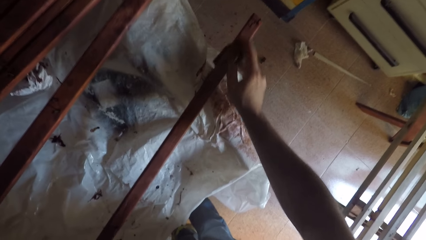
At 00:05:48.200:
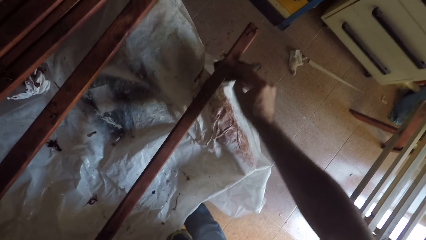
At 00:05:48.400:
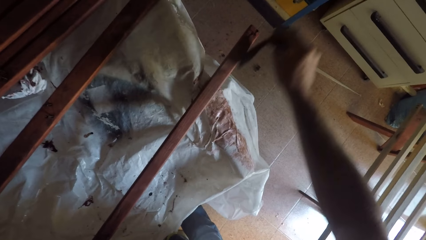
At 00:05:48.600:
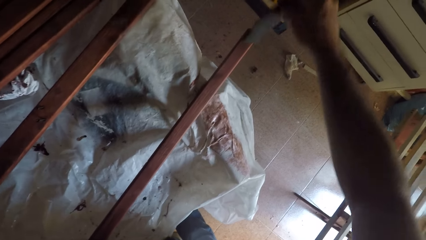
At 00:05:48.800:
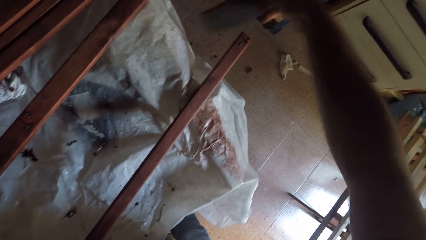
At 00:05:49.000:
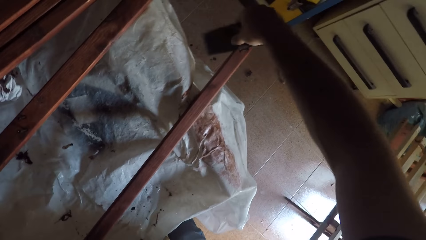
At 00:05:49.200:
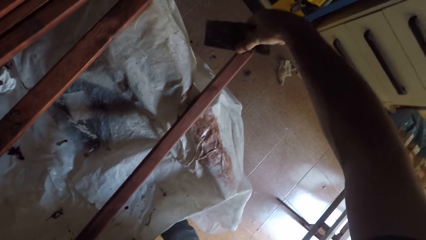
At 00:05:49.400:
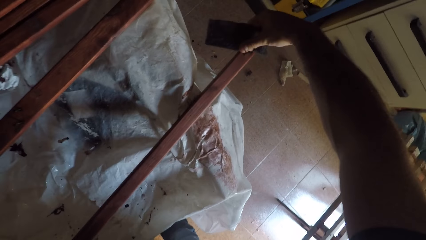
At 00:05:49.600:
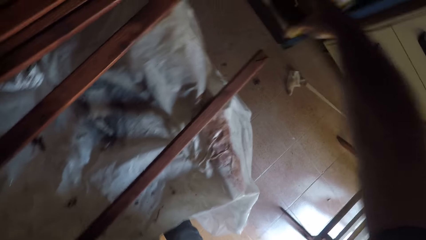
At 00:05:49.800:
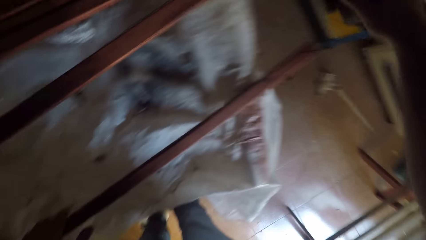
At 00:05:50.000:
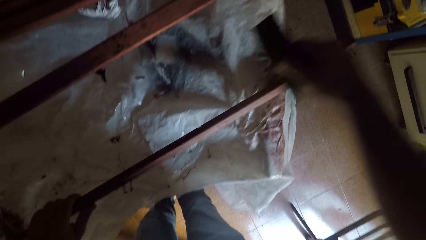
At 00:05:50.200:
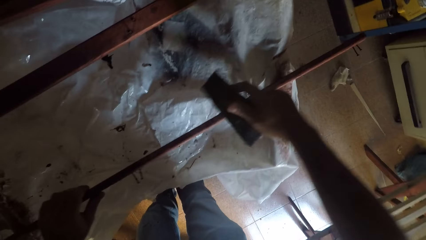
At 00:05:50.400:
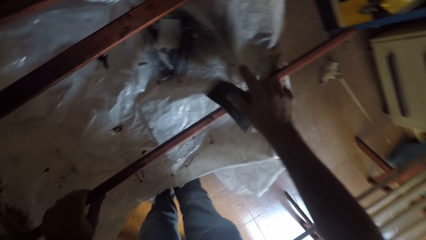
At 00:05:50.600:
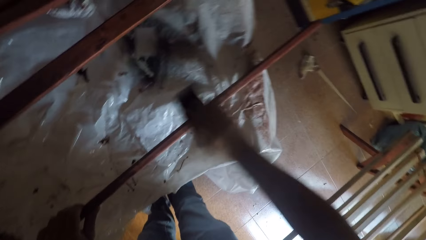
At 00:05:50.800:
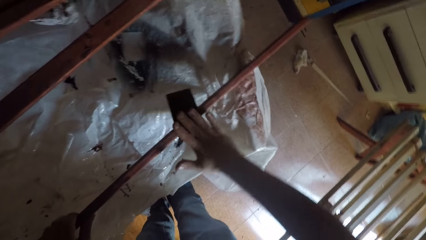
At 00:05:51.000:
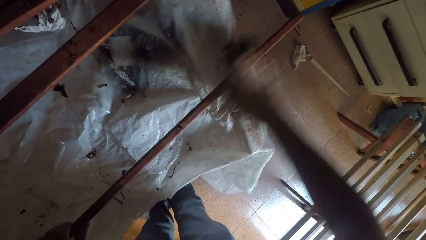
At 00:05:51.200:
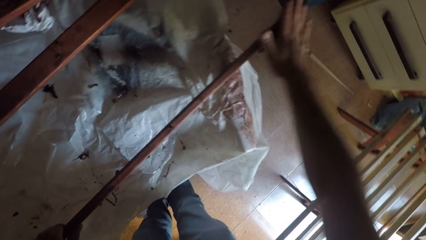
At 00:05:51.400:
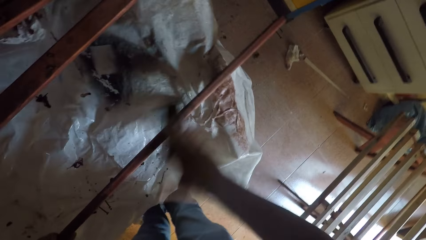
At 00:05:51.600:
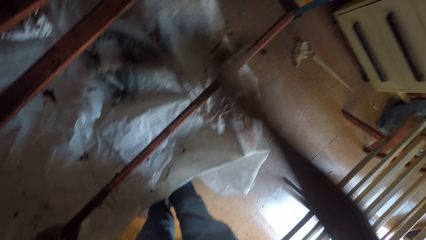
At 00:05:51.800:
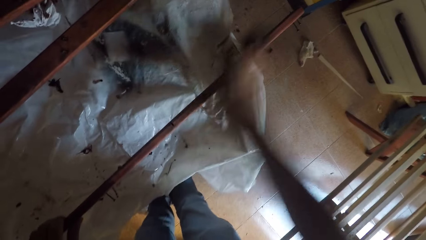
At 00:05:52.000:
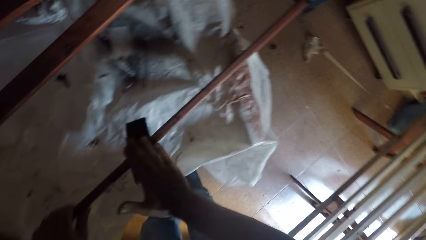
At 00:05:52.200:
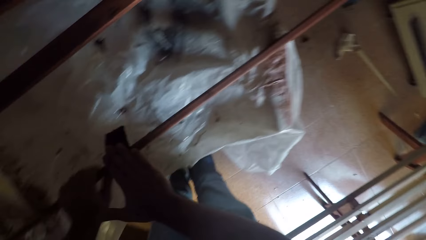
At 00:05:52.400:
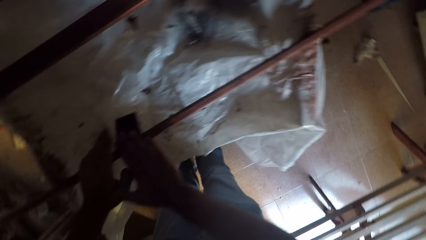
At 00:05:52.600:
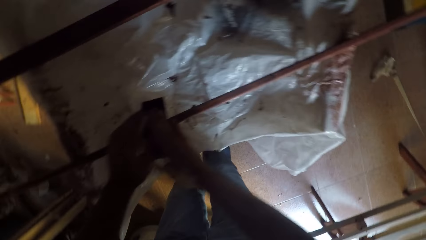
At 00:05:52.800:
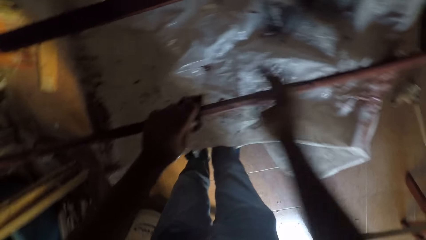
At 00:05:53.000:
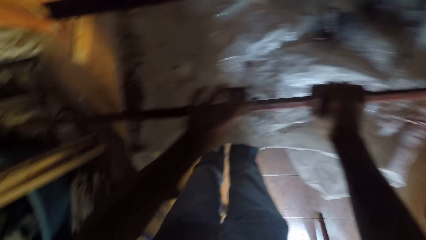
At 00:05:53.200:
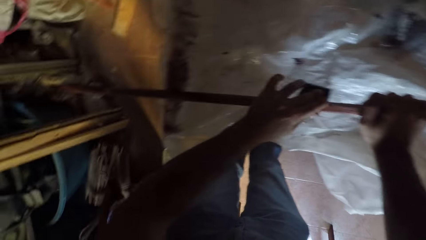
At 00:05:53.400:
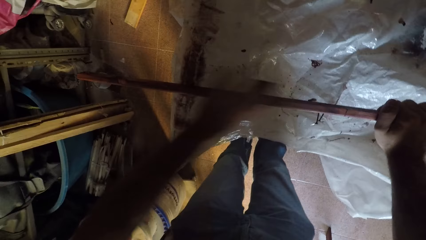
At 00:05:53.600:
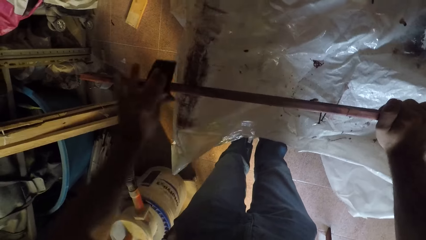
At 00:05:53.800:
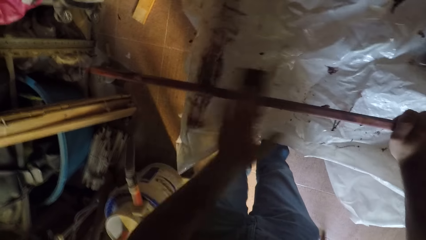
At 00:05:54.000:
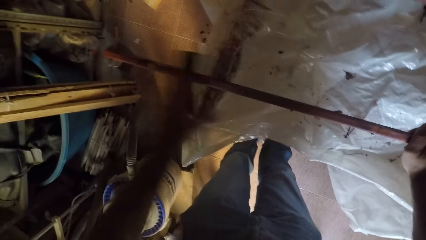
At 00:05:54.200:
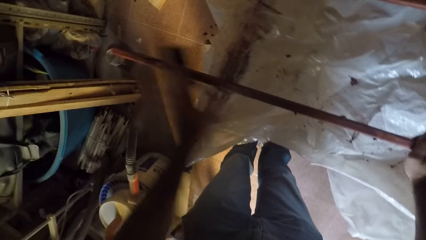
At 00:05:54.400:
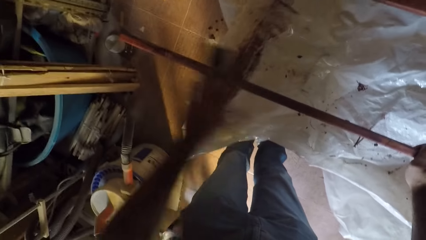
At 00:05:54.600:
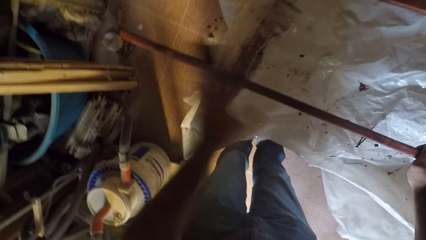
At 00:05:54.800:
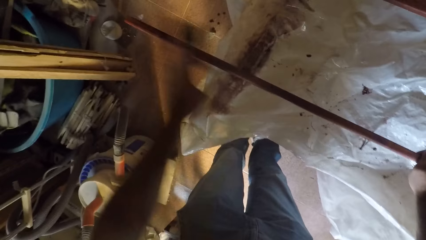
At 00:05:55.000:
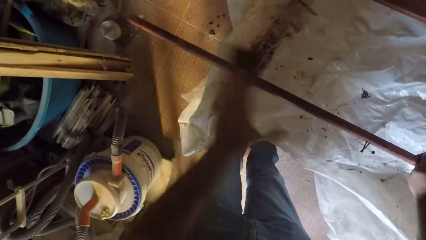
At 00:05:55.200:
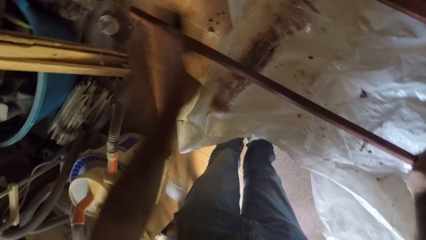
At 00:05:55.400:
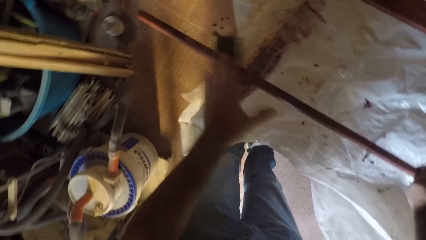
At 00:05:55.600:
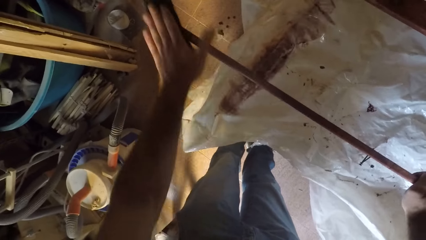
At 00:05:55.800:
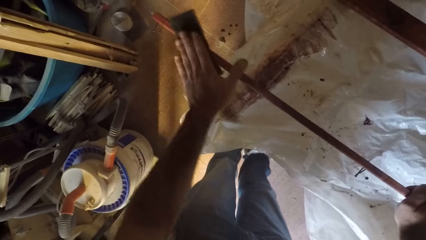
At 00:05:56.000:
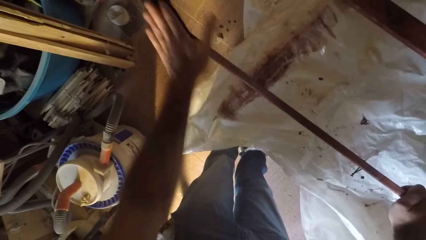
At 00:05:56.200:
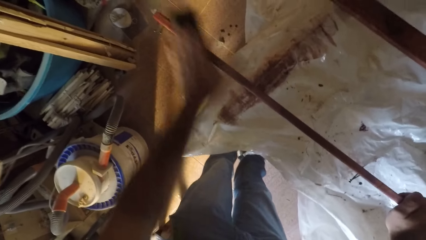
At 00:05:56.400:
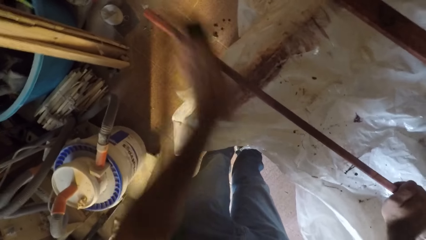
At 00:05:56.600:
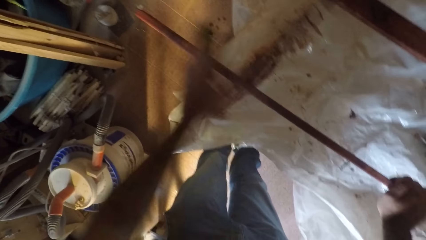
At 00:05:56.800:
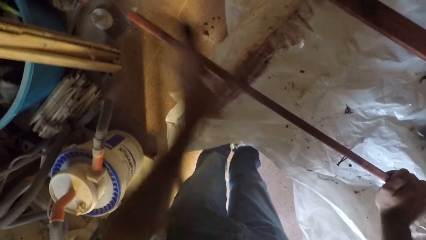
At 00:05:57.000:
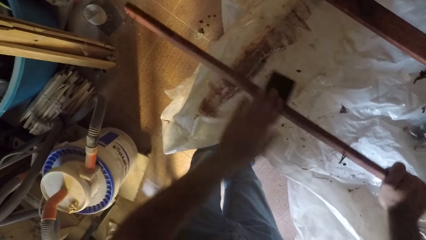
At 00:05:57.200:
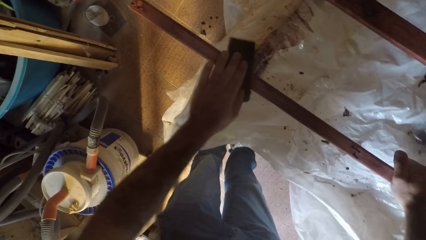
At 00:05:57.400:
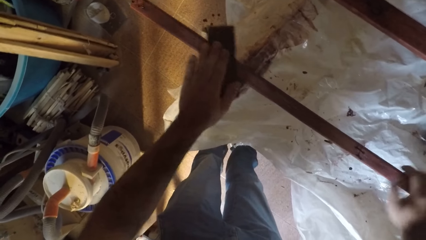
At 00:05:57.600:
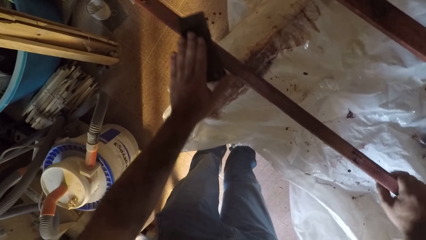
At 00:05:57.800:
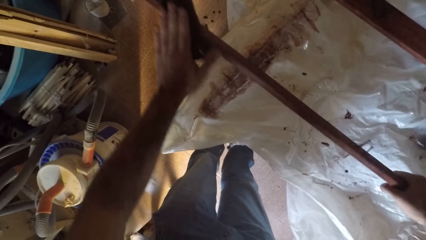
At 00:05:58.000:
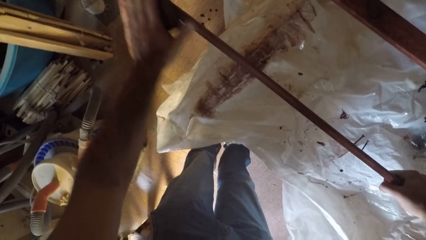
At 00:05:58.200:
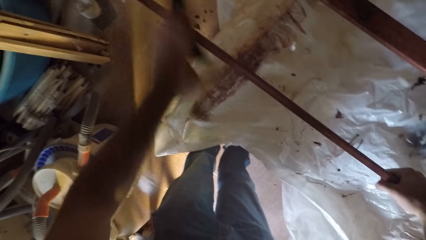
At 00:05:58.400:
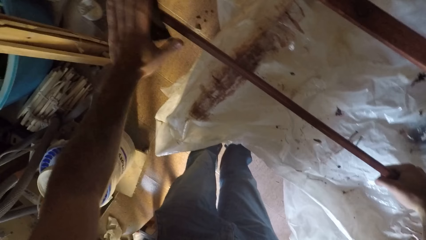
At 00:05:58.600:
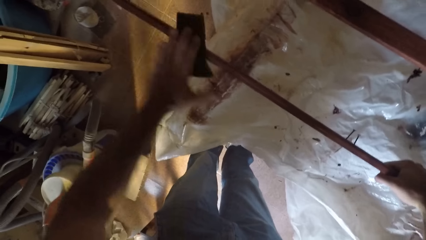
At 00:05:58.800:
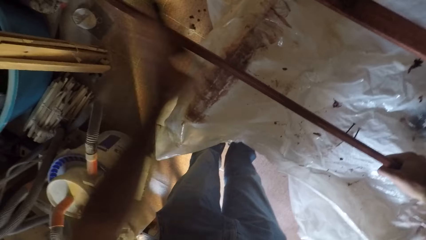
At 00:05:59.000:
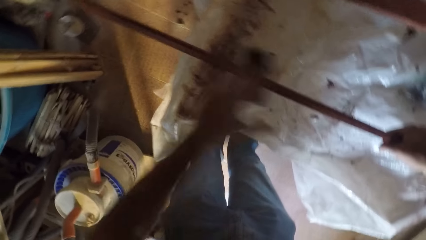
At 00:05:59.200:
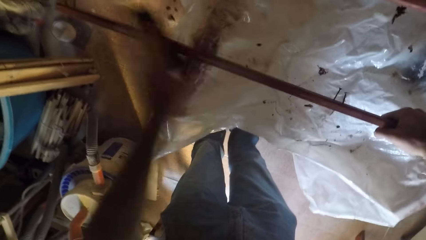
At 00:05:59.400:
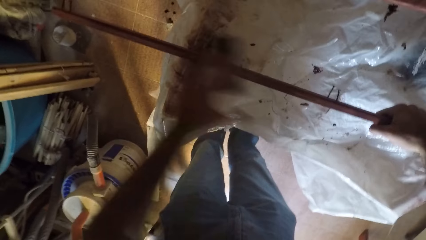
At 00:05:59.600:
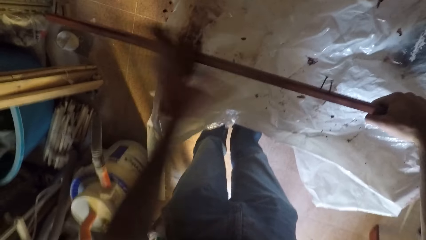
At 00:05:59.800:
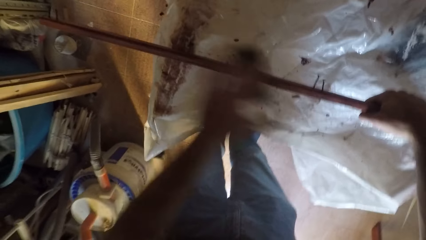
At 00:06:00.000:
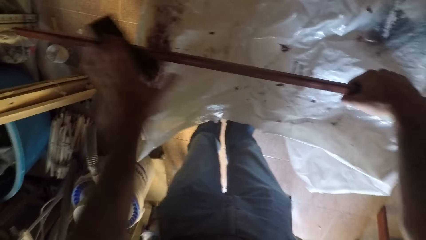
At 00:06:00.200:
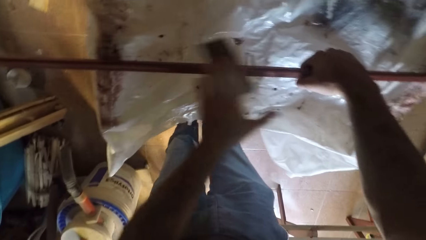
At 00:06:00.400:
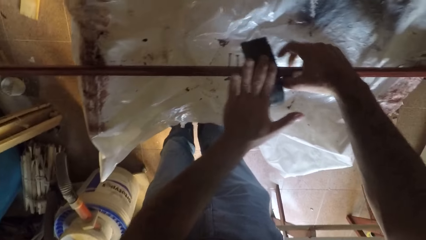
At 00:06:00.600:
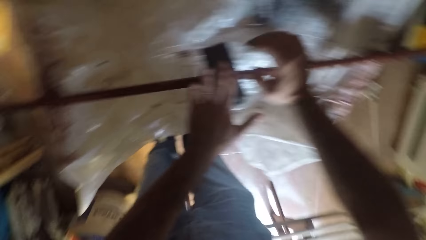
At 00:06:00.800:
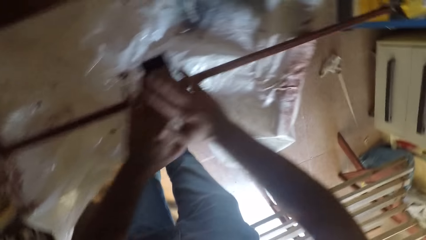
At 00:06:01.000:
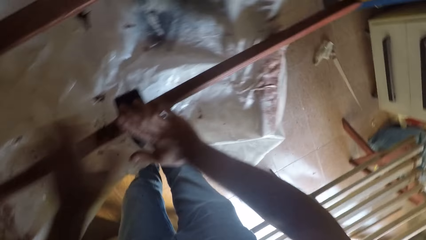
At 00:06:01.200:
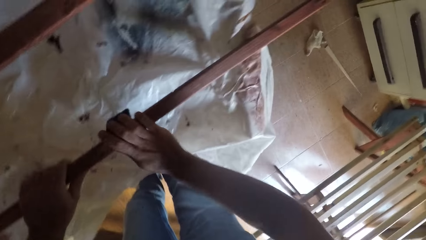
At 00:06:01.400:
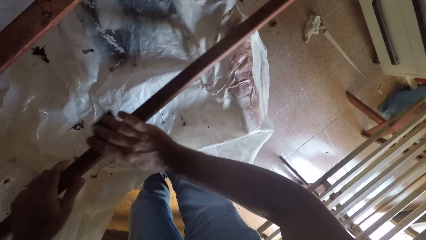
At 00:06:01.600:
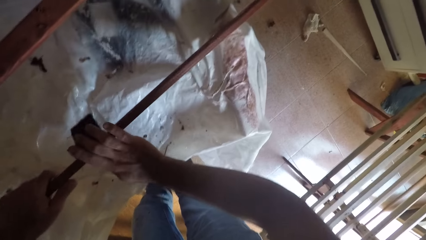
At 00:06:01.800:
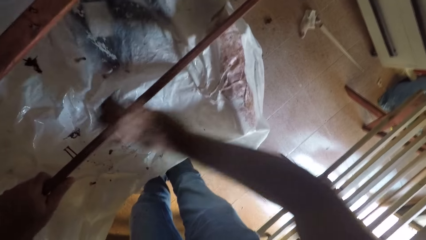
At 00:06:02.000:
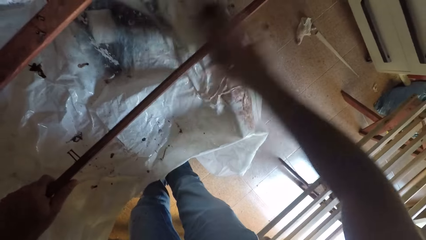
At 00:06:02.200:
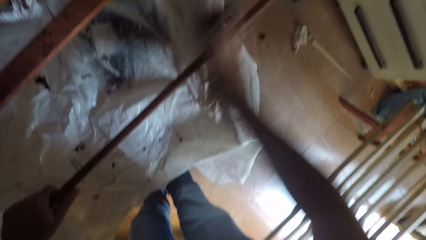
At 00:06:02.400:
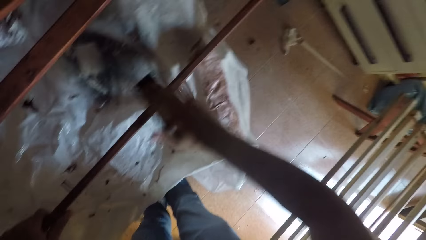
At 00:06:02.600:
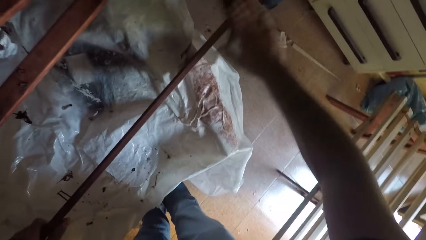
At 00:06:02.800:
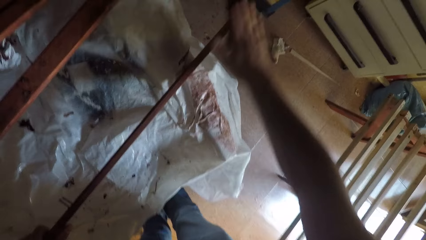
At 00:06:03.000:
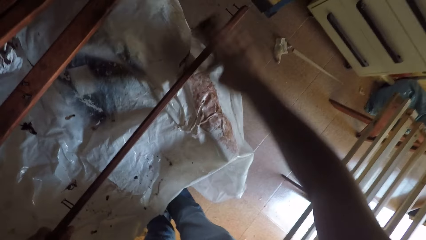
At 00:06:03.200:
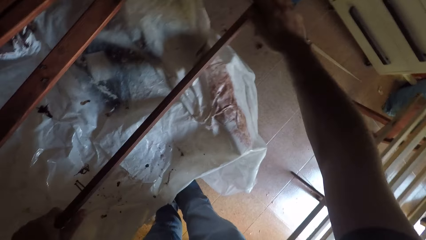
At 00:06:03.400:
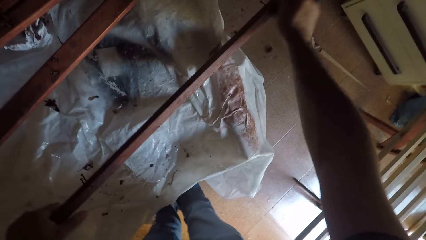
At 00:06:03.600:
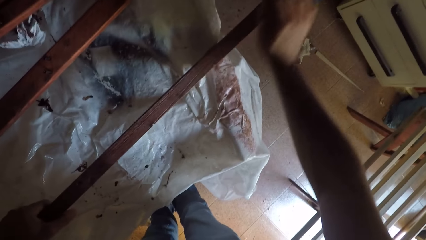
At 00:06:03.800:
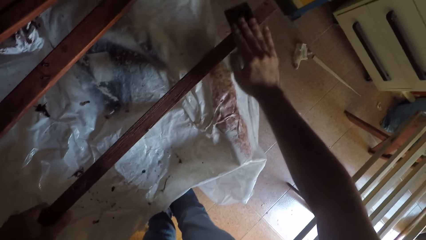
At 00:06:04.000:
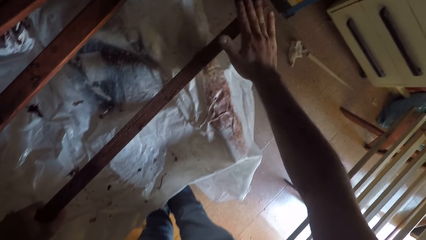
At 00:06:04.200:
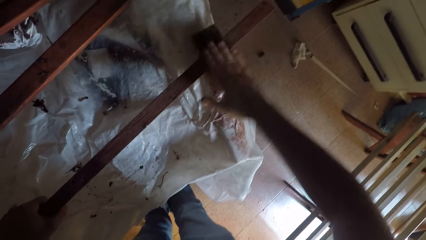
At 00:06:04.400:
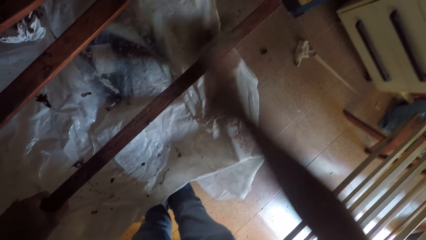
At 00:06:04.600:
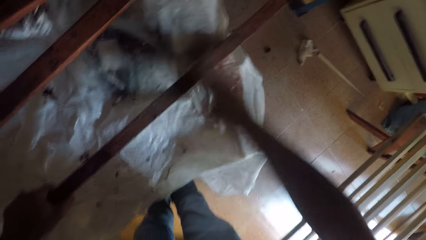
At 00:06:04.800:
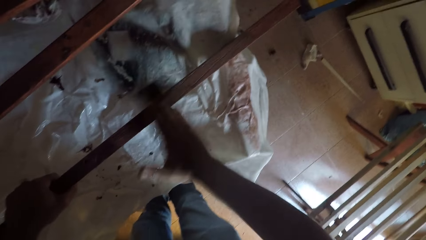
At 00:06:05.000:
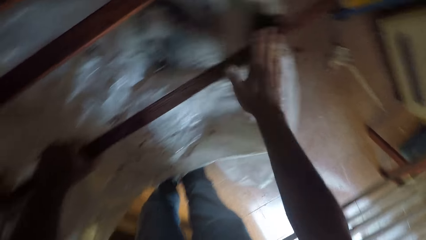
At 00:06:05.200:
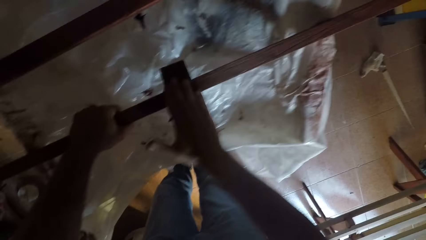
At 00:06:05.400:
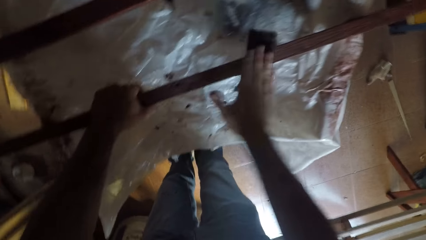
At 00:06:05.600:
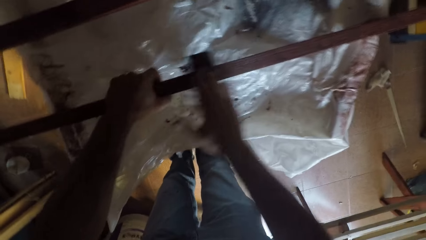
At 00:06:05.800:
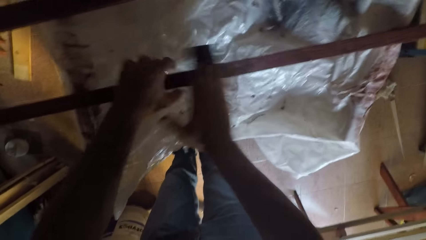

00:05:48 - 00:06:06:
The camera wearer switches the sandpaper to his left hand. He smoothens the wooden stick with the sandpaper. He switches the sandpaper to his right hand. He smoothens the wooden stick with the sandpaper.
